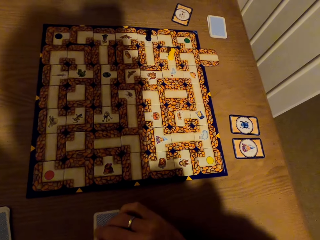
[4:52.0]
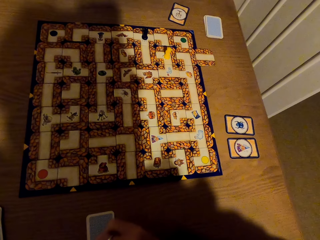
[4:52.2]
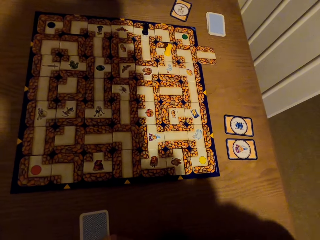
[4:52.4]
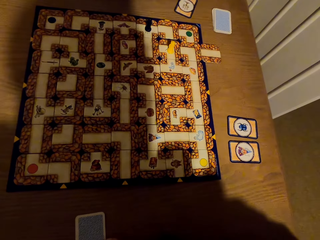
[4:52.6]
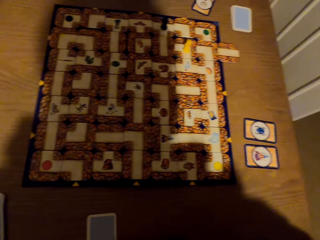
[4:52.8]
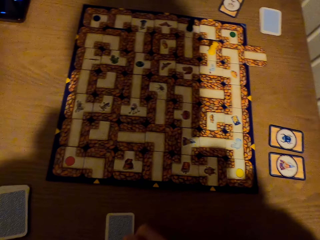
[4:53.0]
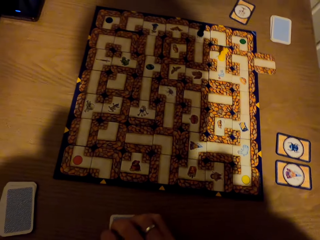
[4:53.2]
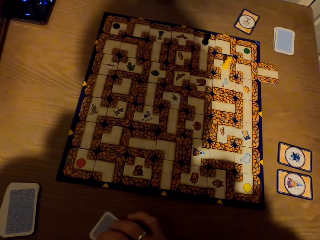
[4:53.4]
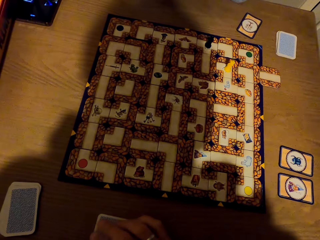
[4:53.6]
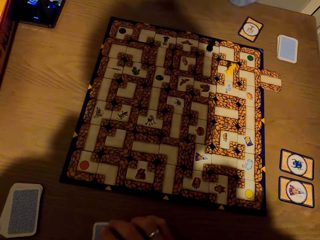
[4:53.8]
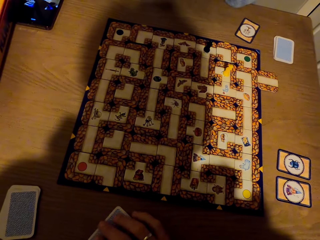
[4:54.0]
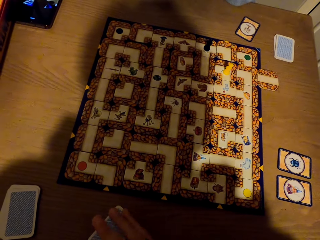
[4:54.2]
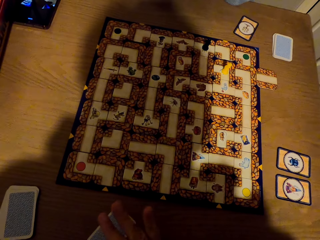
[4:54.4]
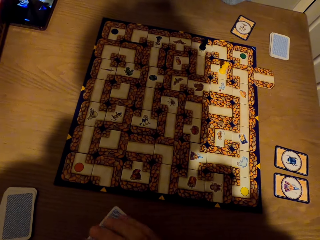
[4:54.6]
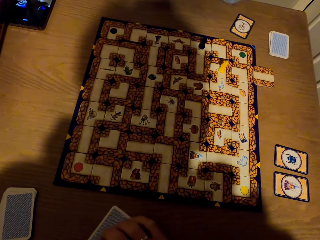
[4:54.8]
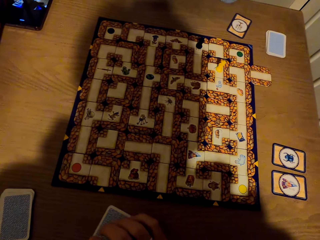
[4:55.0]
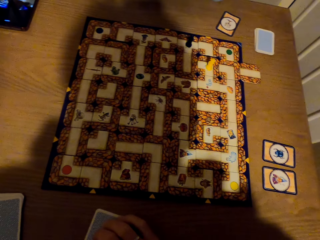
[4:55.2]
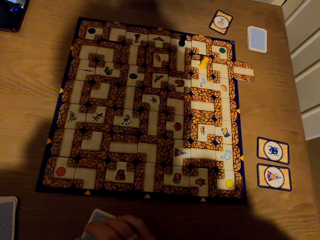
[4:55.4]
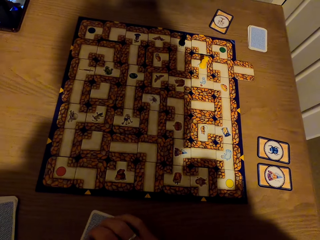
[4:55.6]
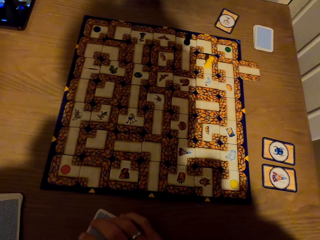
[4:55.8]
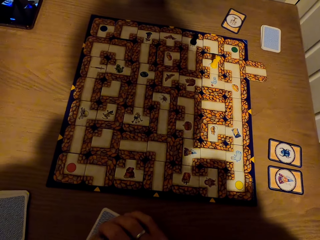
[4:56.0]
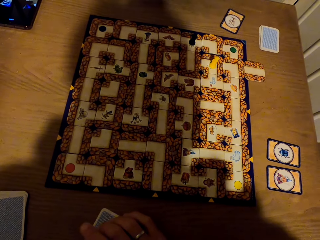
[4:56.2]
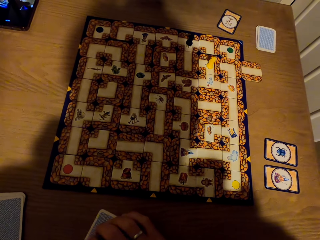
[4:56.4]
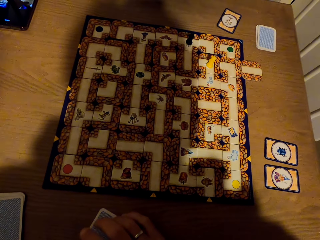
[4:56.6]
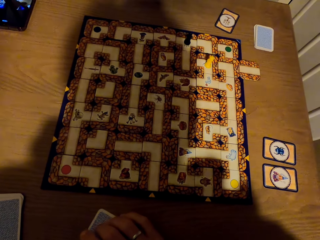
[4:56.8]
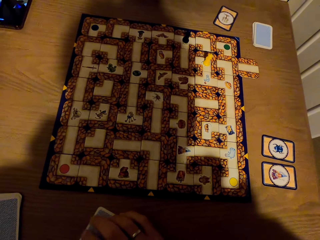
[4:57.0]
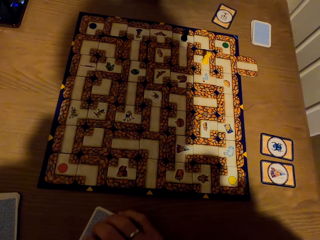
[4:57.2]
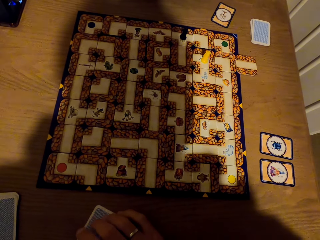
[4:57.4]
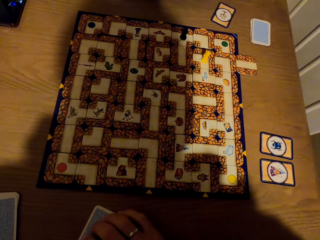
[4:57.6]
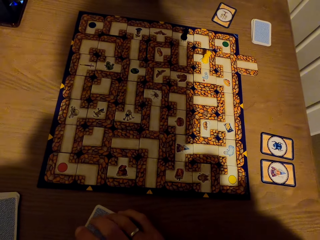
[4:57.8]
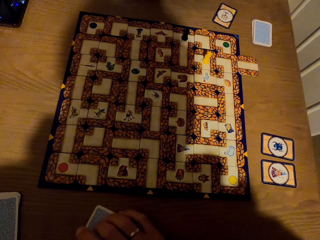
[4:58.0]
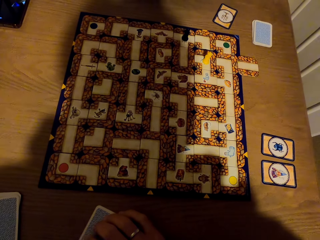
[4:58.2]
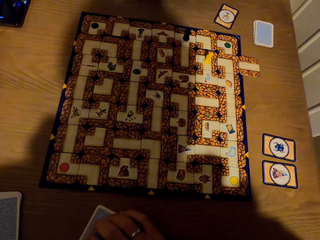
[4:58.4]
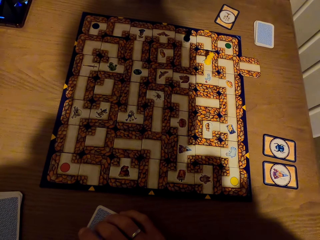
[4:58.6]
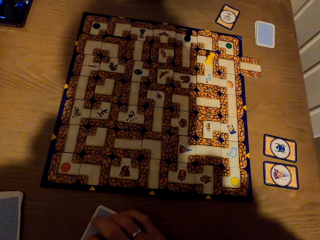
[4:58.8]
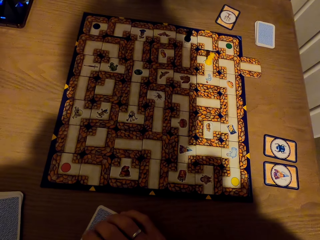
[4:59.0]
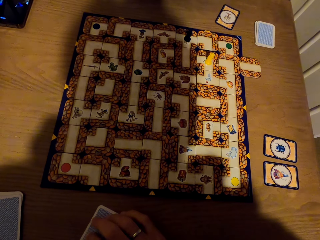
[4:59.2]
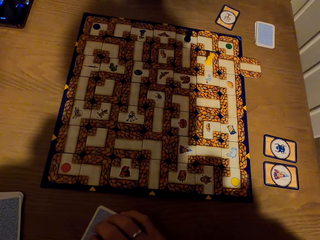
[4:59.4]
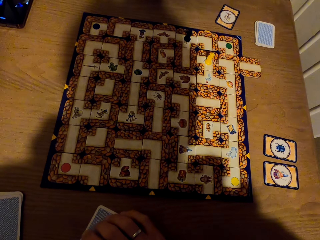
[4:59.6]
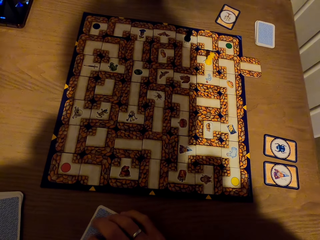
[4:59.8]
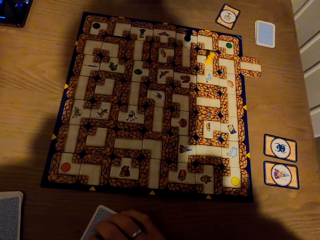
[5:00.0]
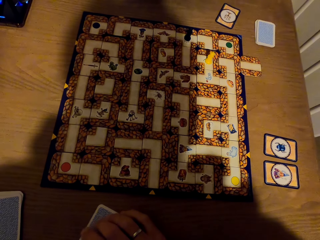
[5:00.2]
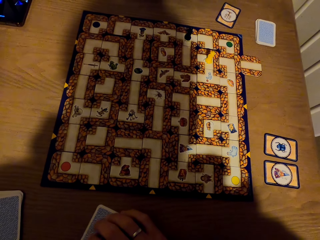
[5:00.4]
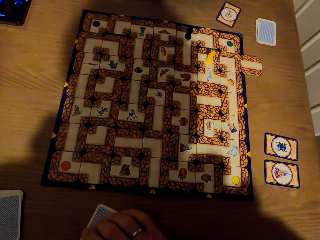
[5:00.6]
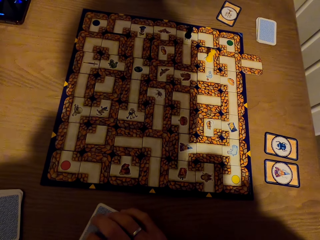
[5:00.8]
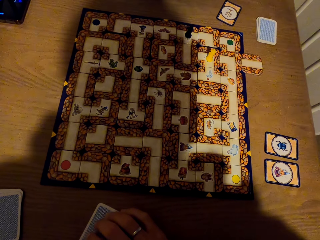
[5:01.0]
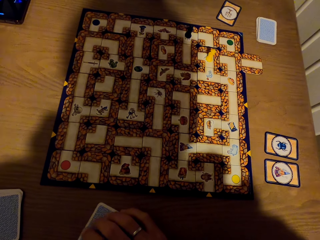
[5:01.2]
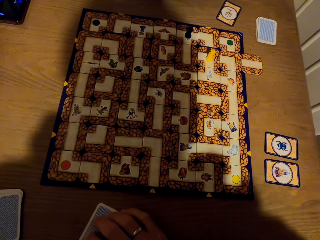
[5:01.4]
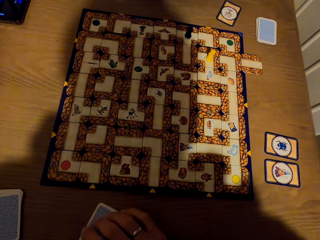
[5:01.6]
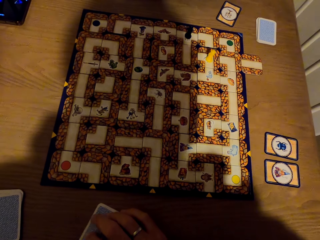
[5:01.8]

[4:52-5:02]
The camera wearer drops the card on the table with the right hand. They stare at the labyrinth board game. They turn the card. They tap the card.

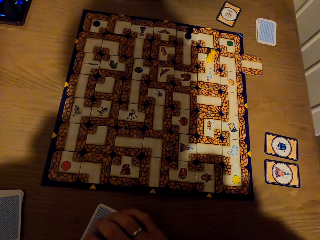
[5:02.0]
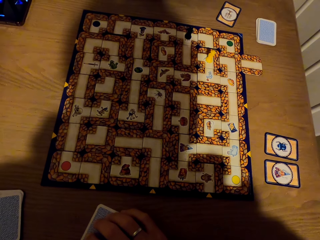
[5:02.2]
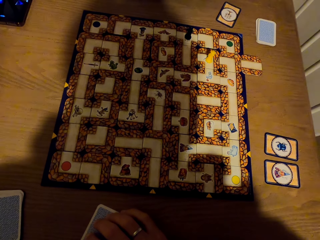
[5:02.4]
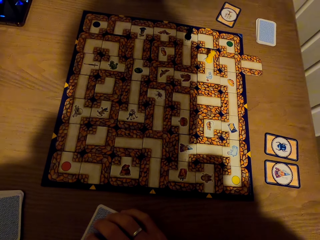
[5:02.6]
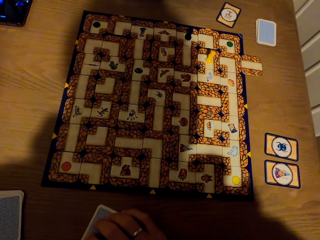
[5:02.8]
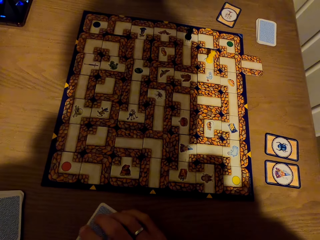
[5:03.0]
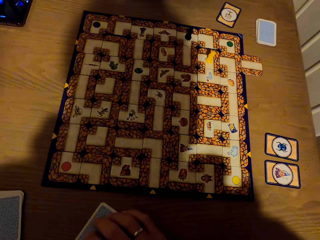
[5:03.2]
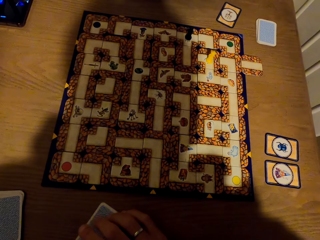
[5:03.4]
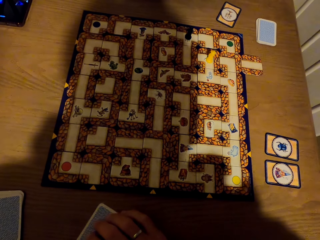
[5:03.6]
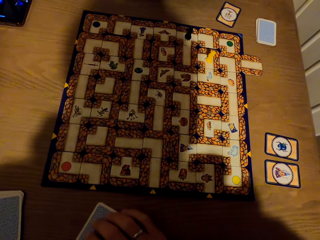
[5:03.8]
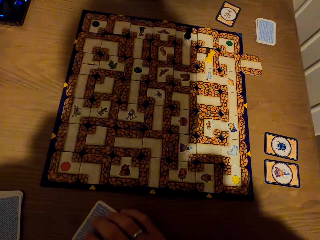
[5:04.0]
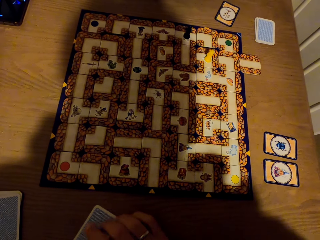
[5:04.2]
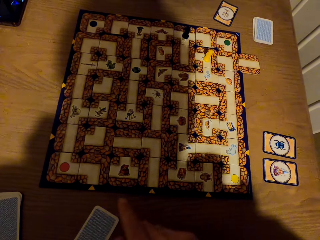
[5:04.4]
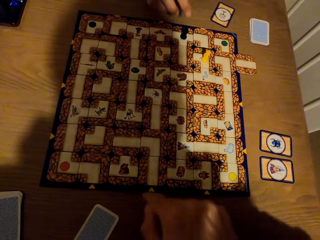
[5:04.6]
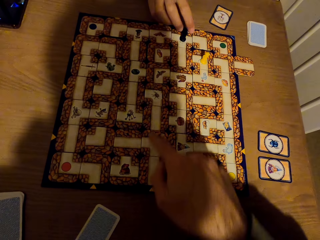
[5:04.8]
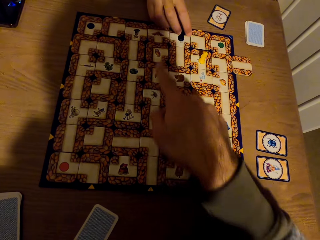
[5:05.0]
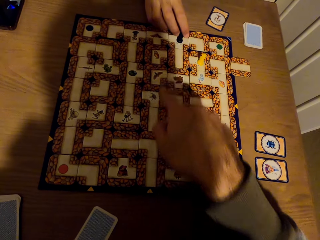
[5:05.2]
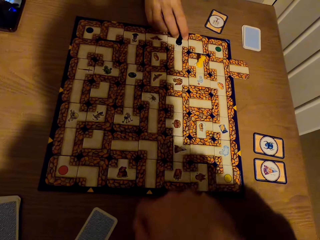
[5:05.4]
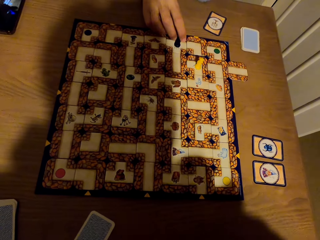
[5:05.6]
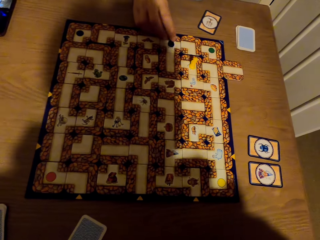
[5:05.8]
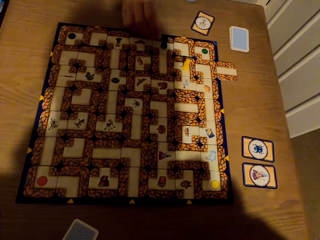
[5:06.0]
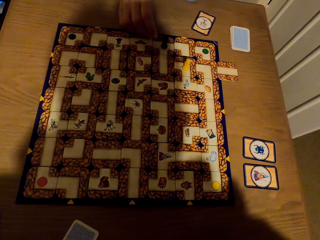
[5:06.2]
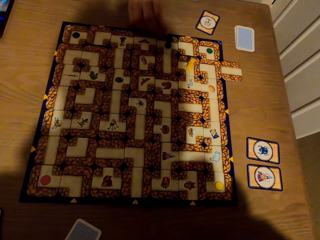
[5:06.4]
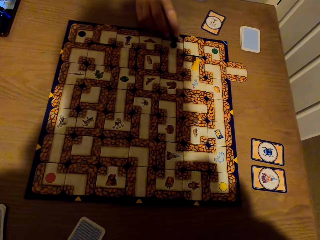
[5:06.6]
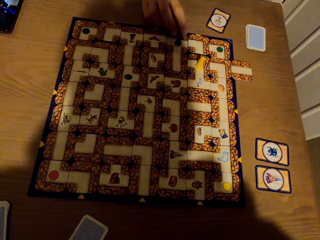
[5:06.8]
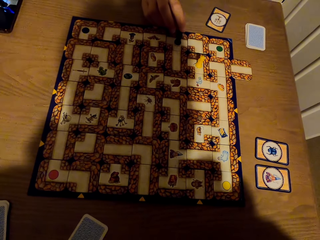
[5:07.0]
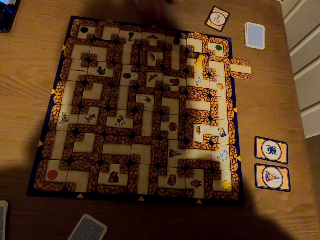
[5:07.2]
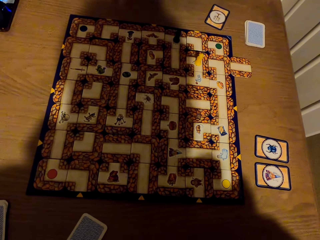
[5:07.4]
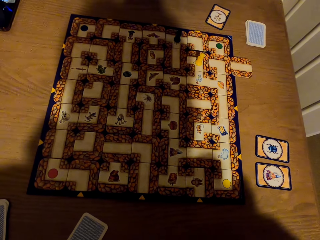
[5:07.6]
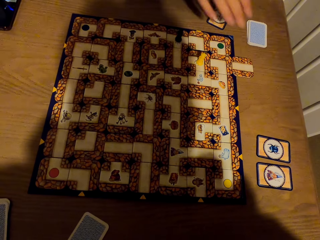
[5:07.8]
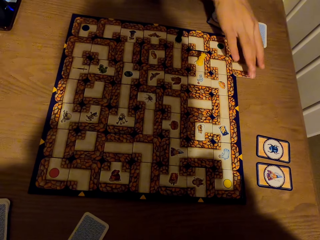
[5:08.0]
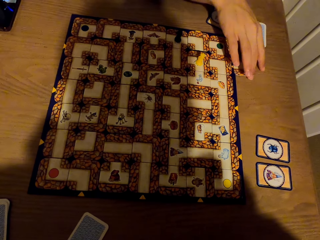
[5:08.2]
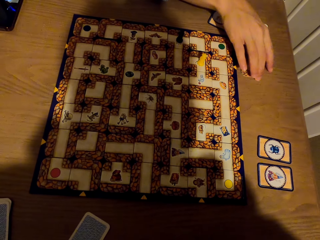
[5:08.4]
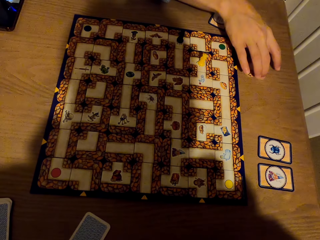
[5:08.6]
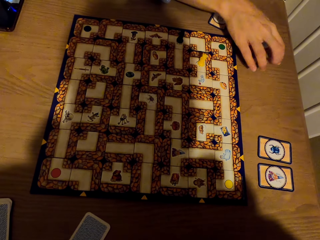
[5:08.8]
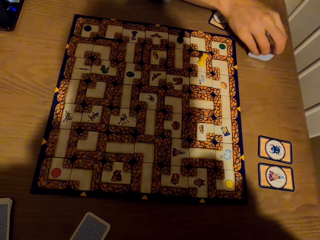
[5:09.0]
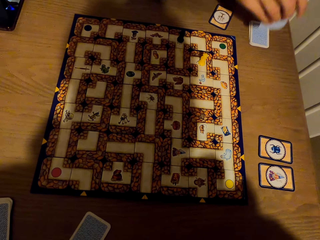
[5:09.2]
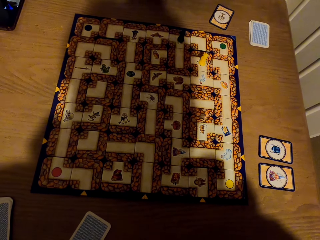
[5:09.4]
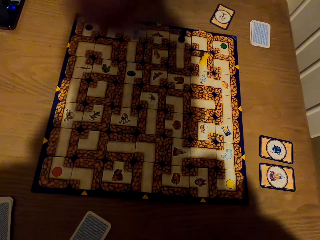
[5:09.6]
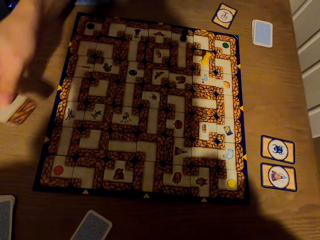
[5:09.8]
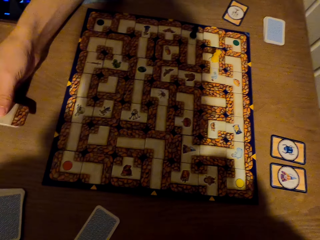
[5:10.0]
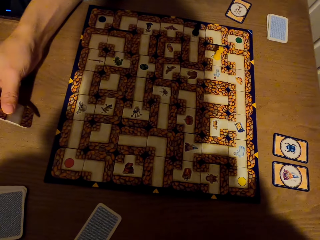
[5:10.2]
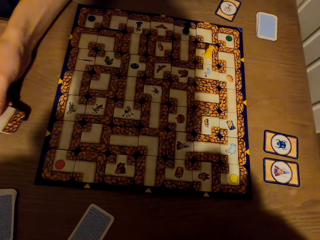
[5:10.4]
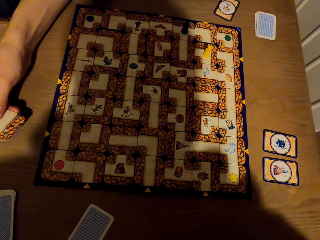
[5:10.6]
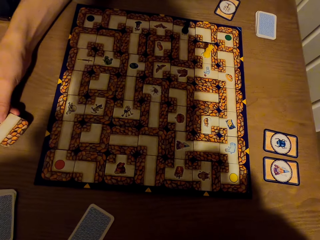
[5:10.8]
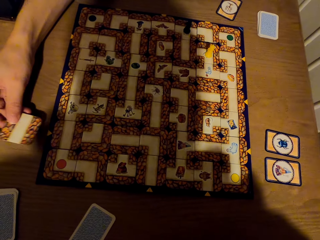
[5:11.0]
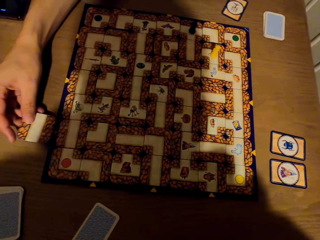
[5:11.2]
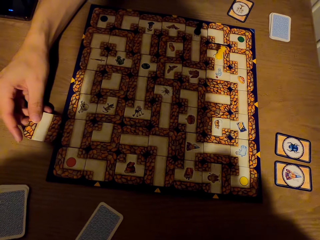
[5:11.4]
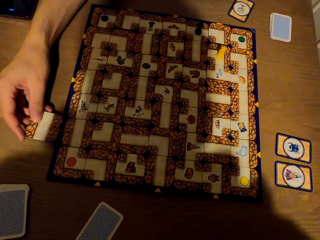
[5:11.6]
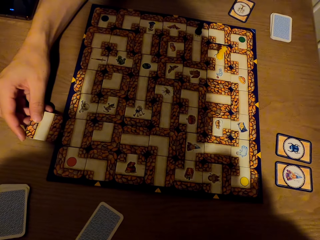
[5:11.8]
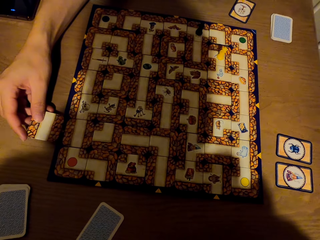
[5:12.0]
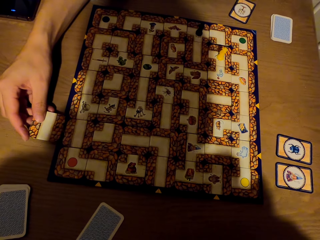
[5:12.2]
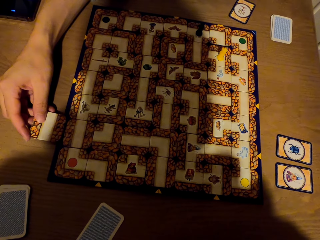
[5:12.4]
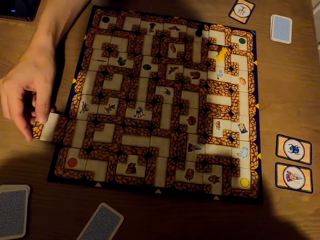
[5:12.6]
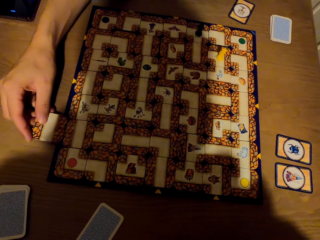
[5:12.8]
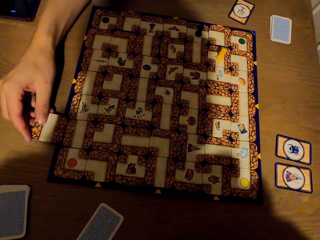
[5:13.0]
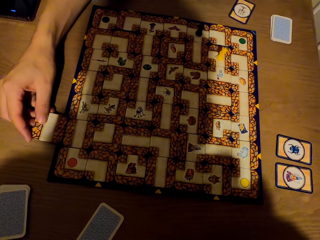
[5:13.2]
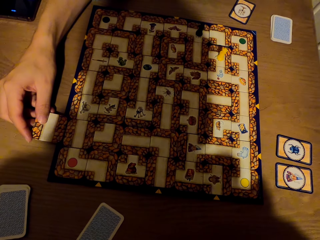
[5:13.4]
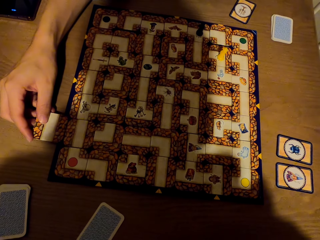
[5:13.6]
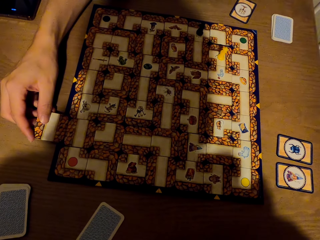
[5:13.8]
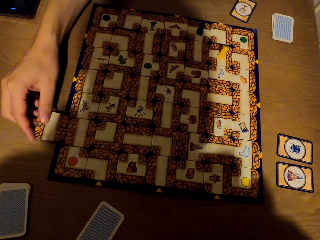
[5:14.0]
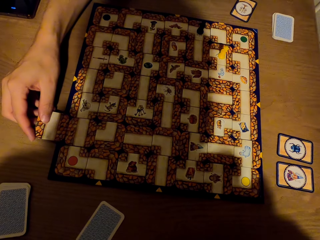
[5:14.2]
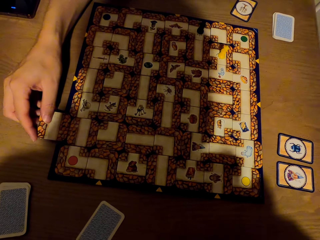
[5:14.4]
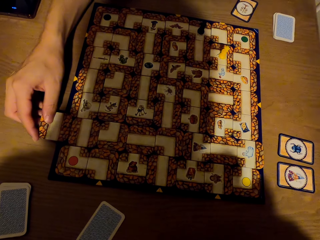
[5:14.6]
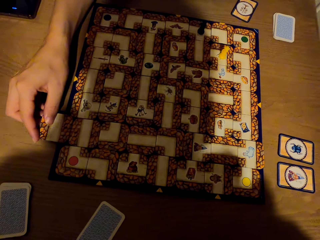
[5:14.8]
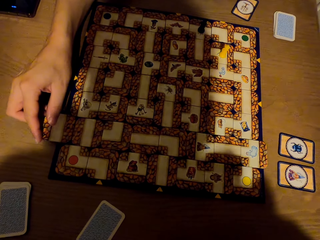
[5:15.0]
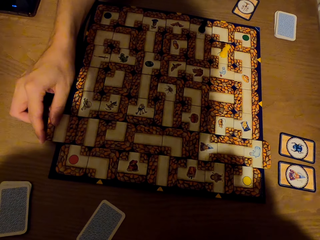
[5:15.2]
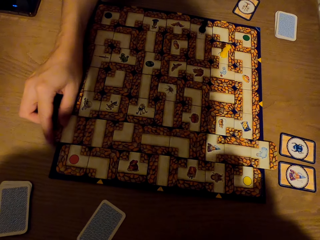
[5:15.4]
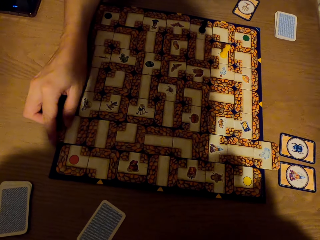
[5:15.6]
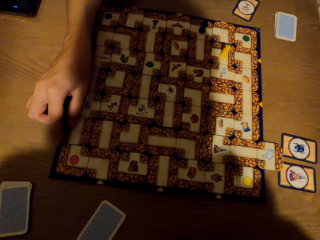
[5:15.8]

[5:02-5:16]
The camera wearer points to the labyrinth board with the right hand. A lady raises the right hand to the labyrinth board. The lady touches the token. The camera wearer stares at the labyrinth board game. The lady picks the card or tile from the table with the right hand. The lady slides the tile on the labyrinth board game and fixes the card on the labyrinth with the right hand.
